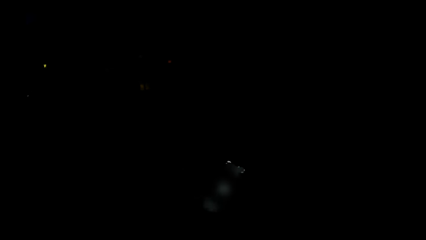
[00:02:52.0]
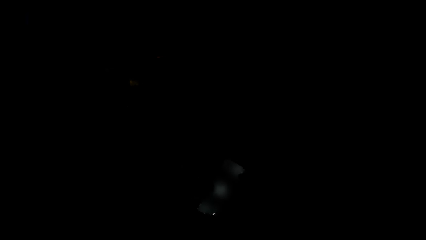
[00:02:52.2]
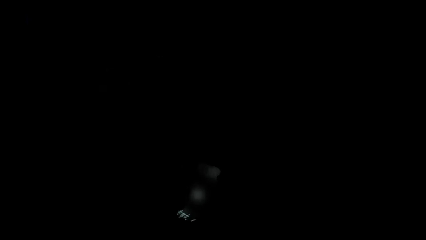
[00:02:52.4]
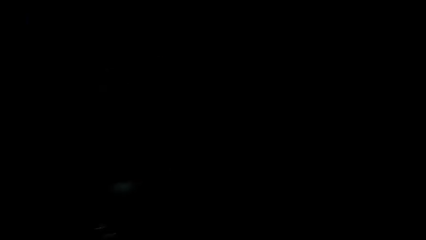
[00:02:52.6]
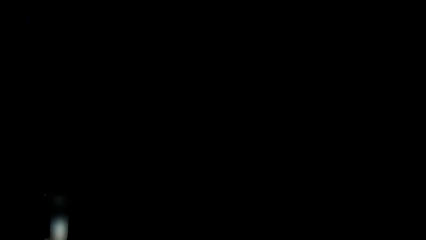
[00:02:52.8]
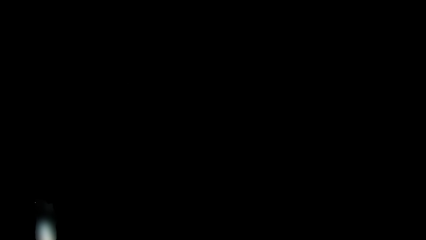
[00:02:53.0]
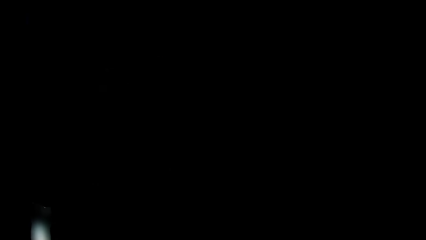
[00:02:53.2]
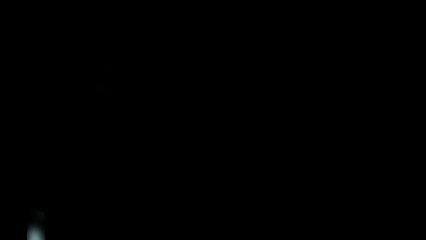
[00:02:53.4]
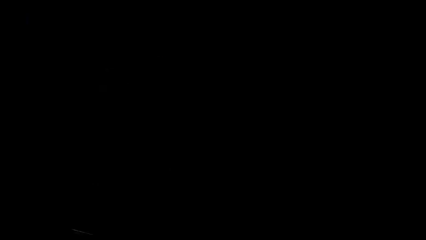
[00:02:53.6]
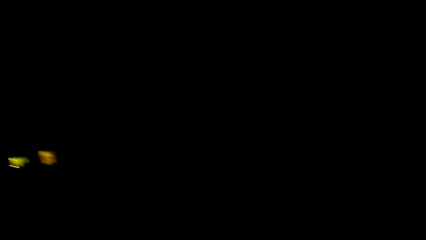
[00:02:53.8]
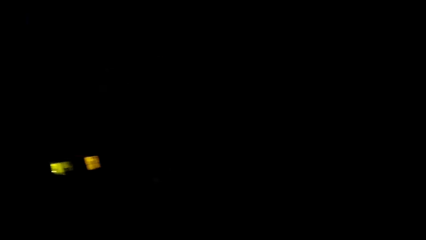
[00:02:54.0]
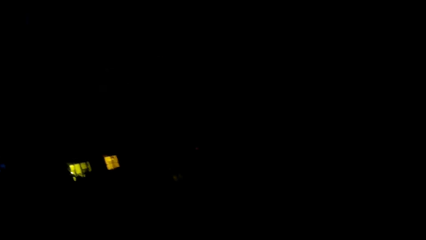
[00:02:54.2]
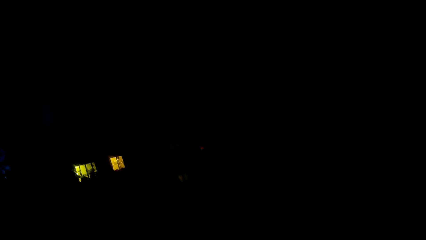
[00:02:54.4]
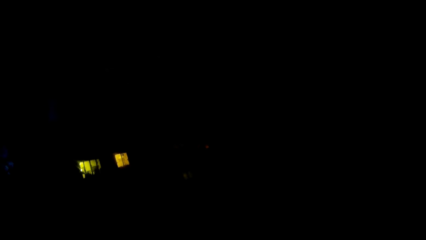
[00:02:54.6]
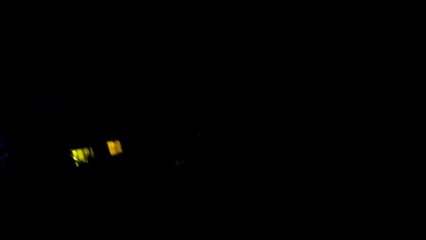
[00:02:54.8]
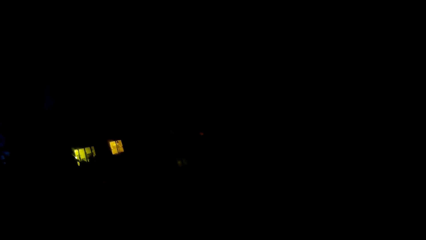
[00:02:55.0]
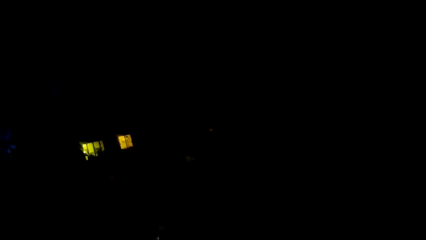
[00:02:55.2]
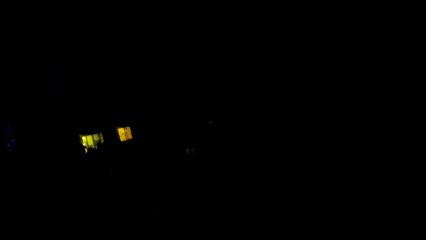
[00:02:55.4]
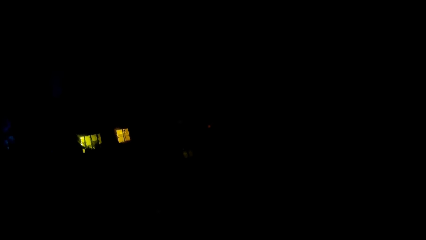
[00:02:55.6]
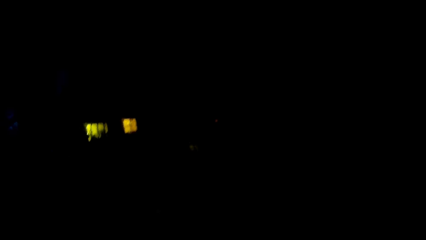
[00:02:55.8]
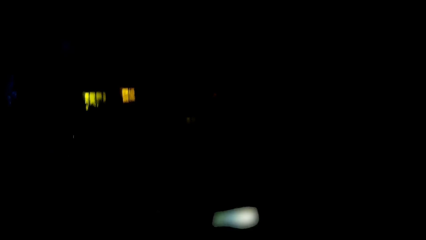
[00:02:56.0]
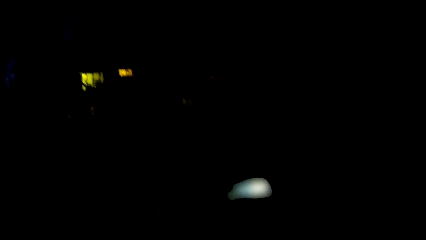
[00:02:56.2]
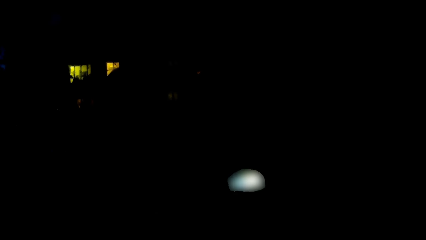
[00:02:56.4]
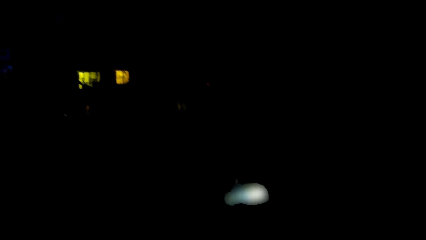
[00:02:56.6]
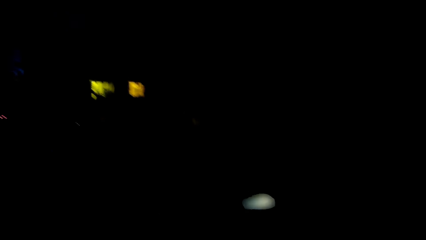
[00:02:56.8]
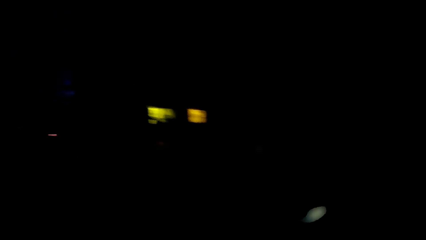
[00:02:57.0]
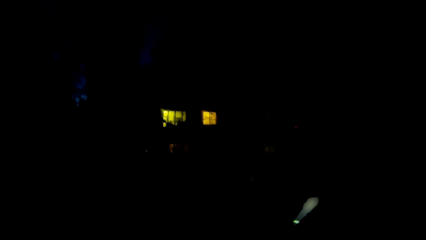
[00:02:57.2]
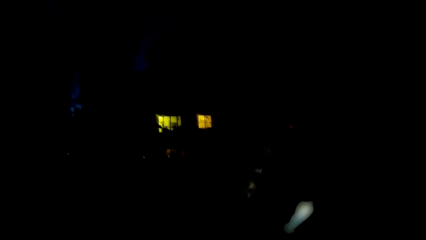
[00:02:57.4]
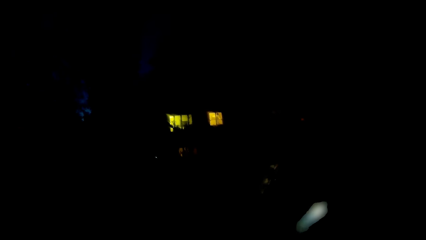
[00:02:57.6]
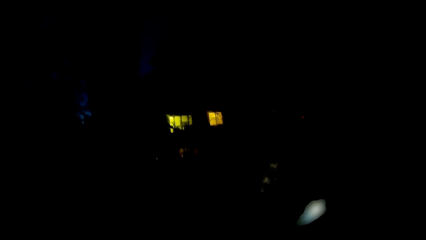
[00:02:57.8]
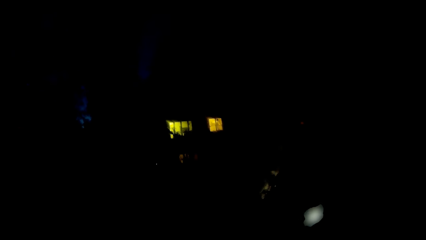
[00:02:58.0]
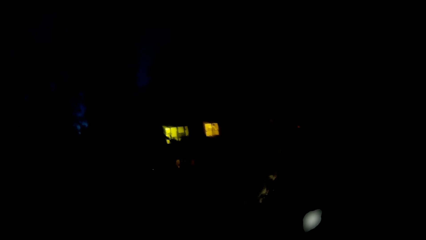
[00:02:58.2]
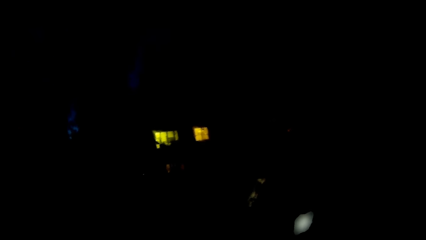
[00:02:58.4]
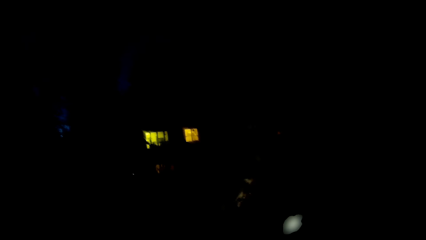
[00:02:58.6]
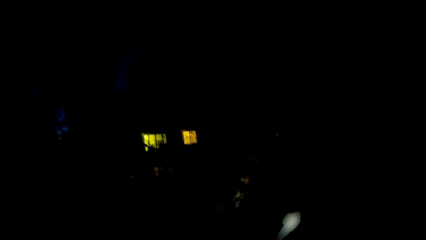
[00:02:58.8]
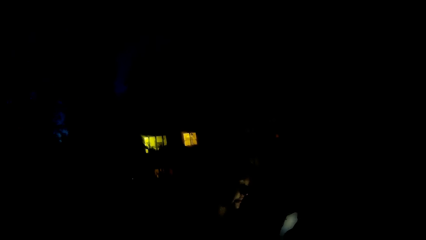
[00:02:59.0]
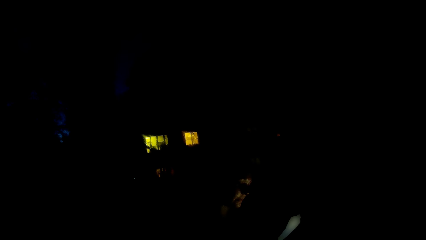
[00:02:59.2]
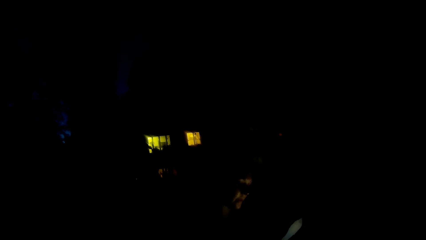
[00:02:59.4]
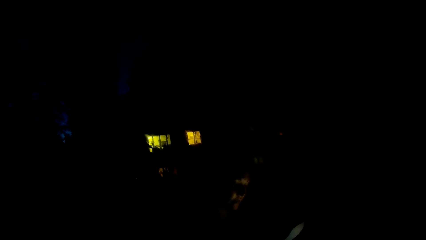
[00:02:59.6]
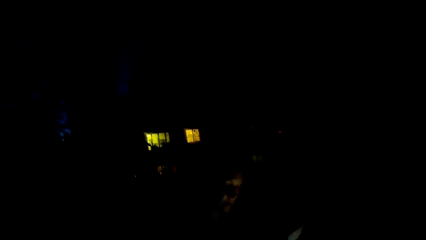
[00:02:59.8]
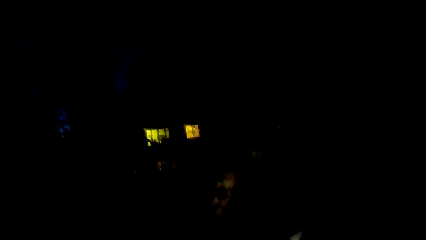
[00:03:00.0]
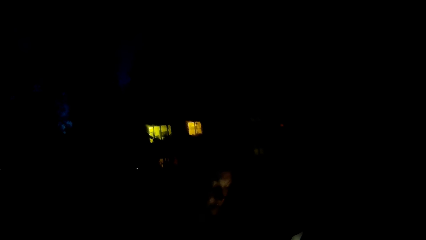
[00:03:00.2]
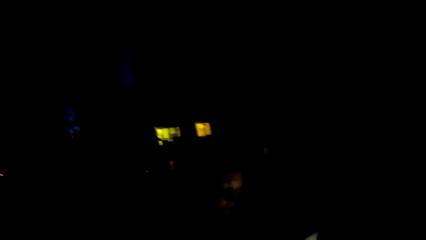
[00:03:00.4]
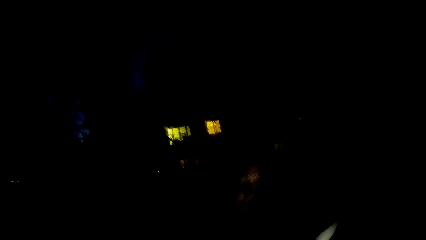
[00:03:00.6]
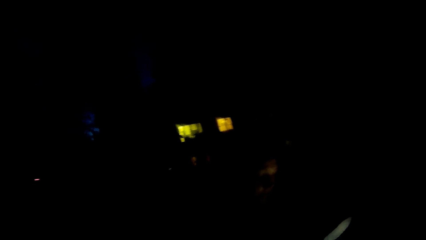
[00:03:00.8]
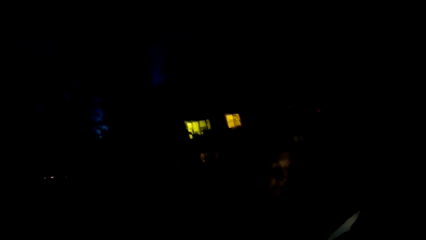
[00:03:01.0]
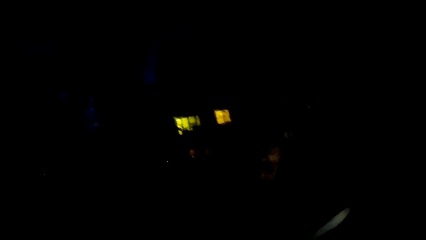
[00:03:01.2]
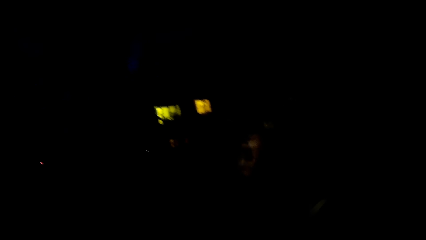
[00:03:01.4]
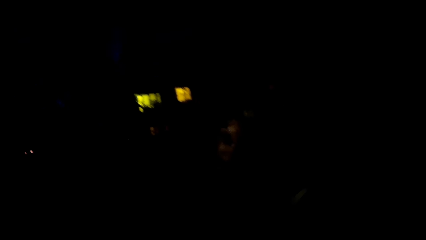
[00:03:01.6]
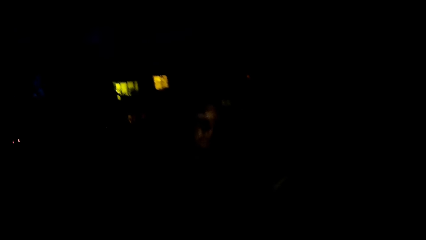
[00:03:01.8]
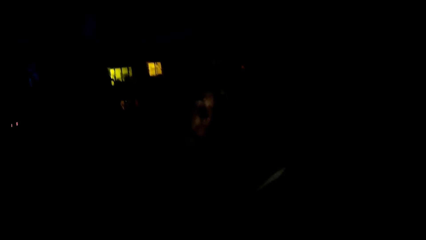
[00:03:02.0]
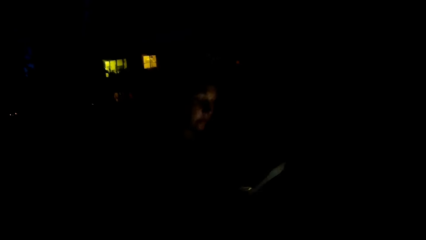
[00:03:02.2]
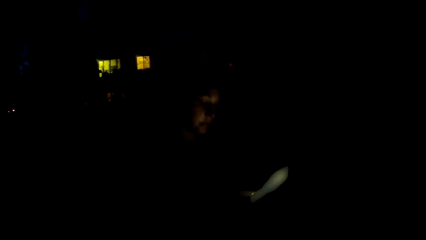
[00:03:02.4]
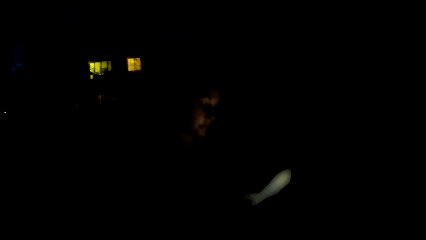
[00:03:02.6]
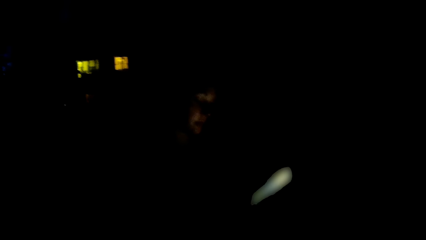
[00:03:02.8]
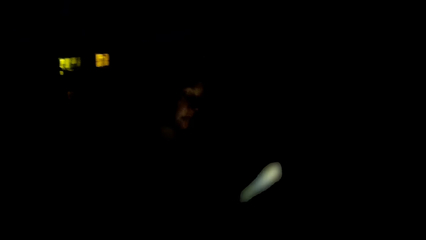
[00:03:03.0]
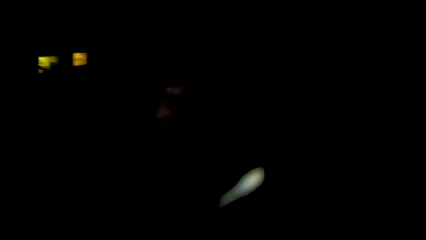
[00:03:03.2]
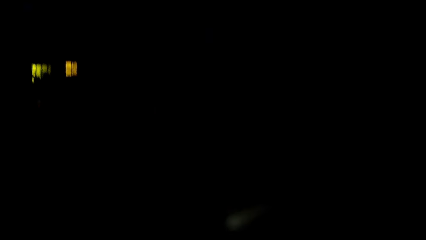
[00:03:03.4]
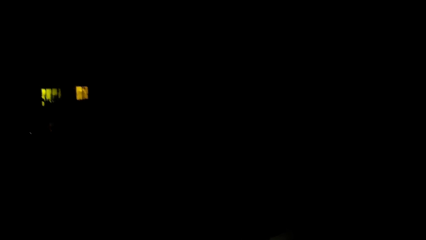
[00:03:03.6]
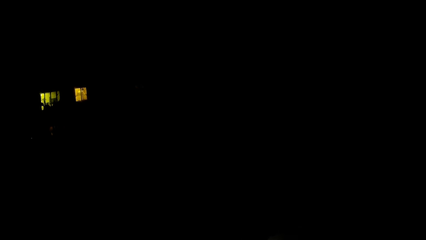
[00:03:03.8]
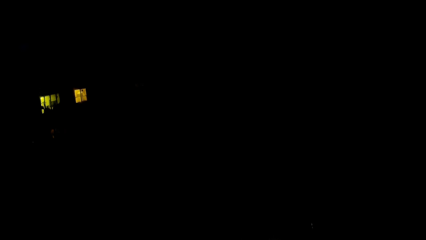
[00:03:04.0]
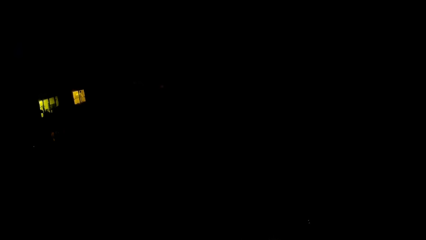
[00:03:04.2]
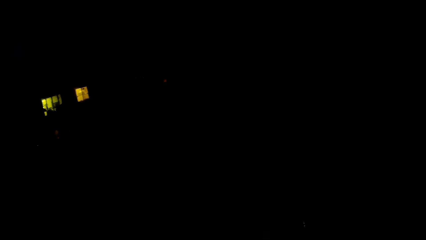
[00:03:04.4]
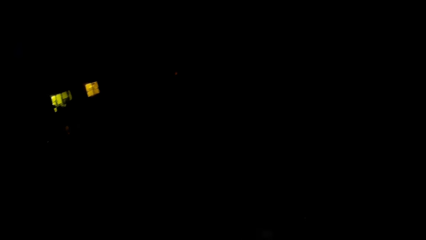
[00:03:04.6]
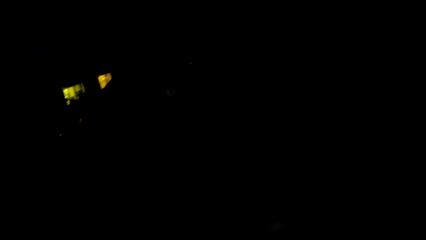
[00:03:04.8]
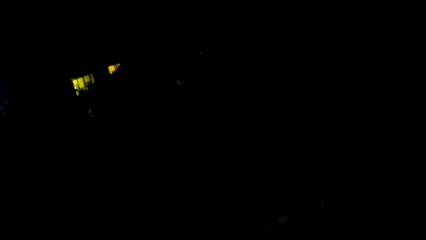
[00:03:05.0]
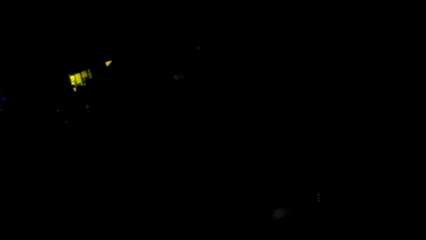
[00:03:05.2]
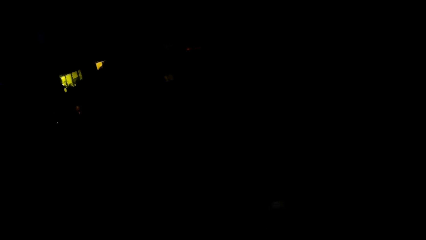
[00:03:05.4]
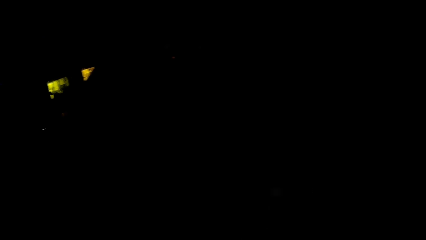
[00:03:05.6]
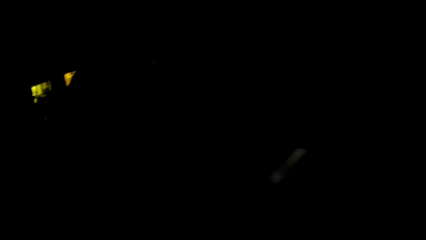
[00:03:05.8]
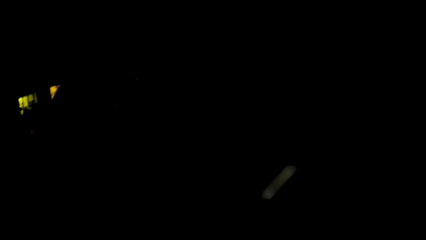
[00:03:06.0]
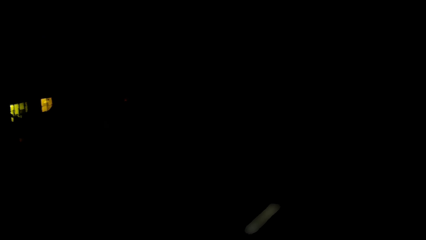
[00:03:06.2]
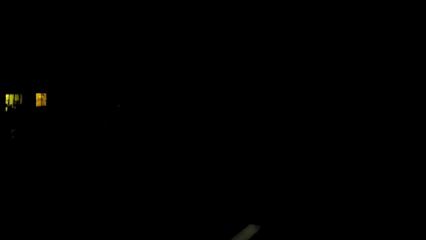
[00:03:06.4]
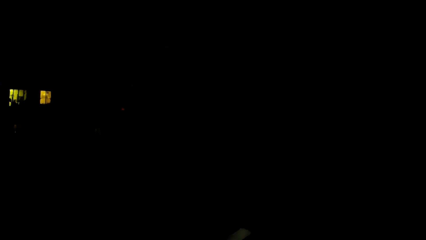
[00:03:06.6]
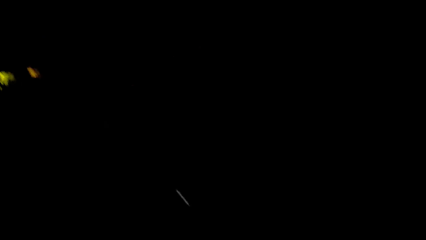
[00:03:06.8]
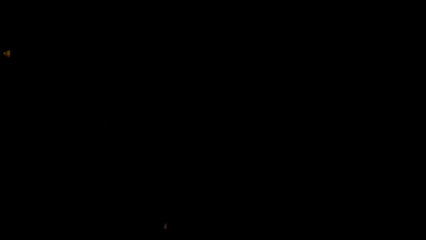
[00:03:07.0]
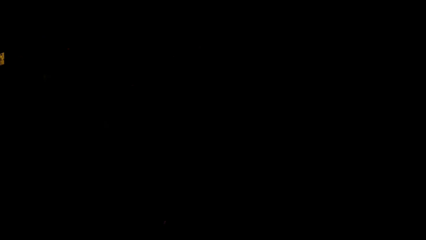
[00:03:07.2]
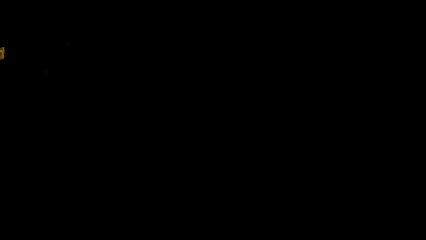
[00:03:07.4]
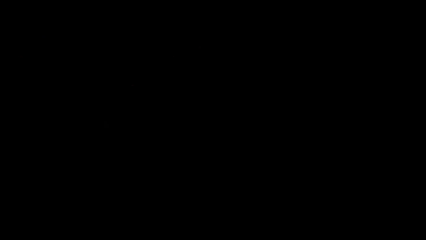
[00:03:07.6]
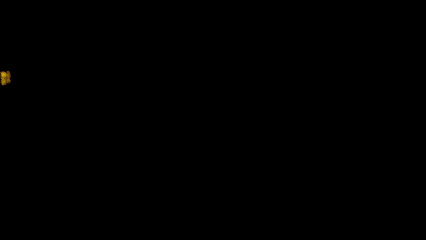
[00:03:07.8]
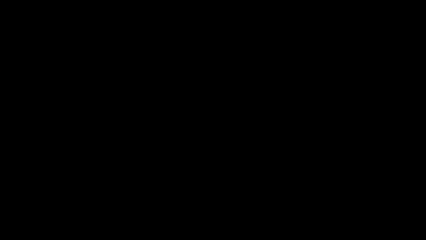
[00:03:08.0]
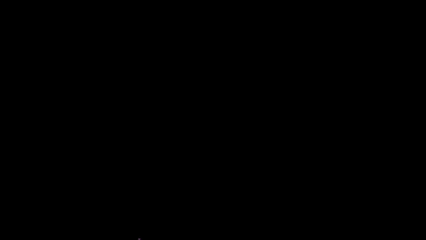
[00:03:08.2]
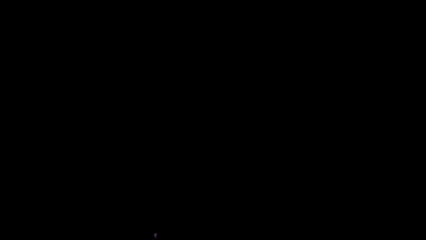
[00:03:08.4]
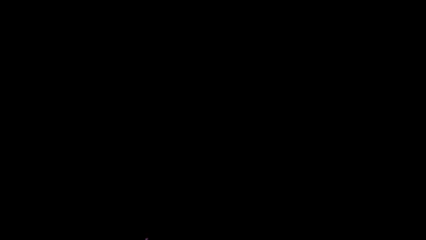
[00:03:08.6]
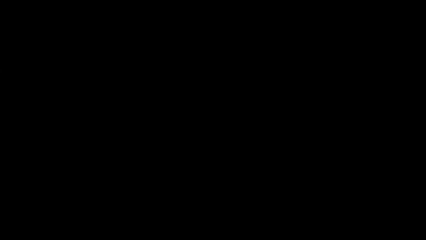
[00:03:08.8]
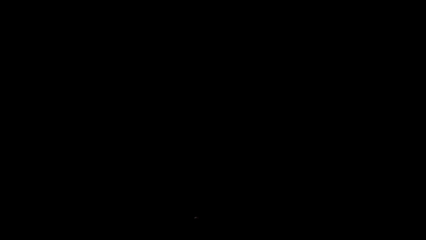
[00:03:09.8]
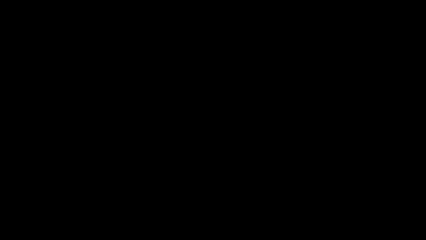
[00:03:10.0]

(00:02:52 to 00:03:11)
The camera wearer stares around in the darkness. They dialogue with a woman. They look around.
